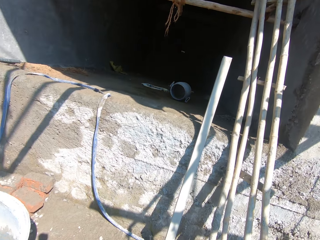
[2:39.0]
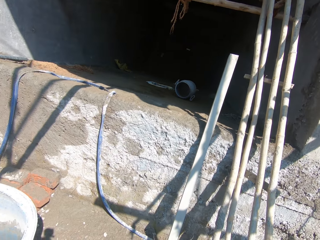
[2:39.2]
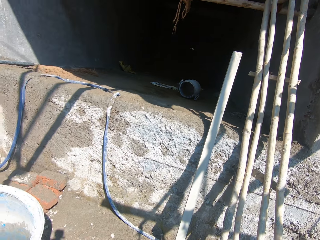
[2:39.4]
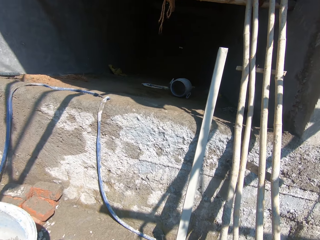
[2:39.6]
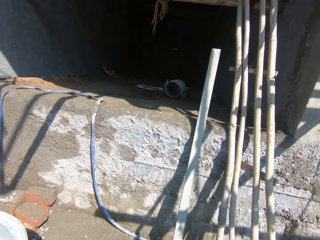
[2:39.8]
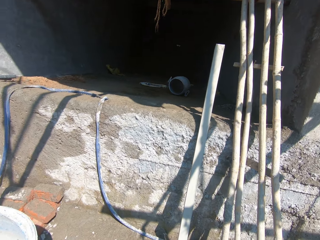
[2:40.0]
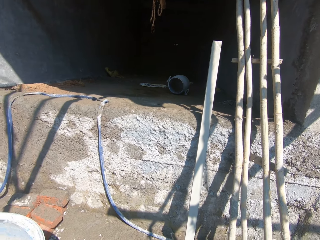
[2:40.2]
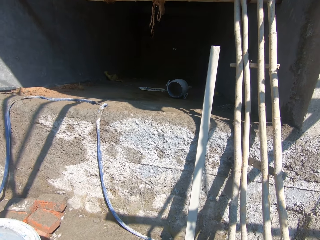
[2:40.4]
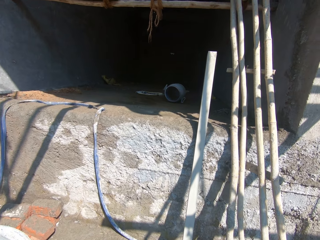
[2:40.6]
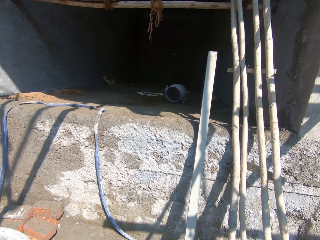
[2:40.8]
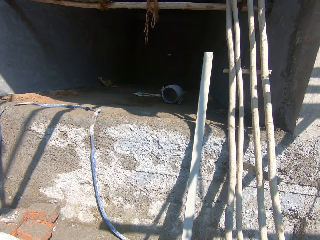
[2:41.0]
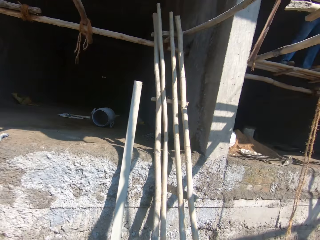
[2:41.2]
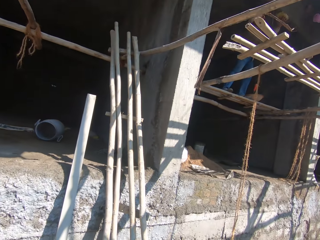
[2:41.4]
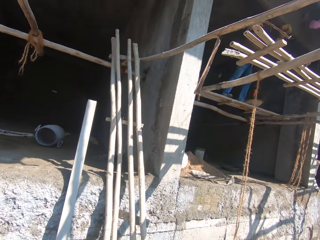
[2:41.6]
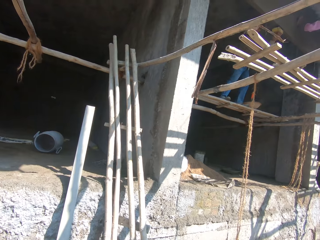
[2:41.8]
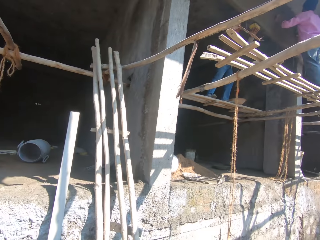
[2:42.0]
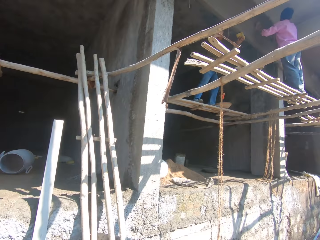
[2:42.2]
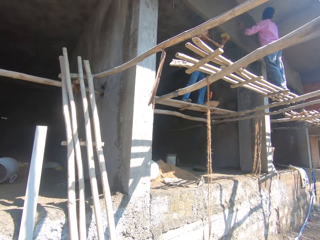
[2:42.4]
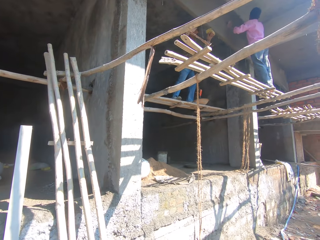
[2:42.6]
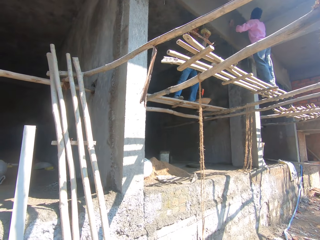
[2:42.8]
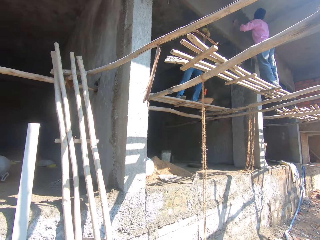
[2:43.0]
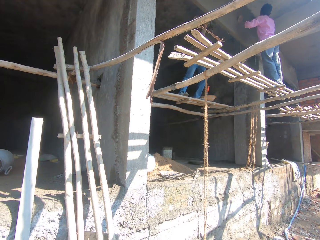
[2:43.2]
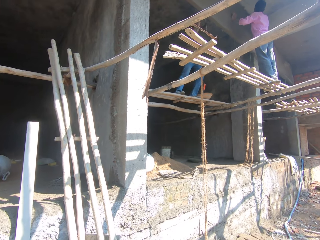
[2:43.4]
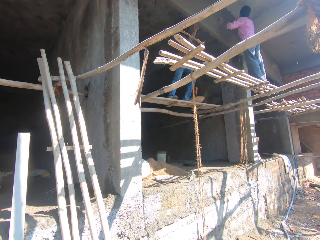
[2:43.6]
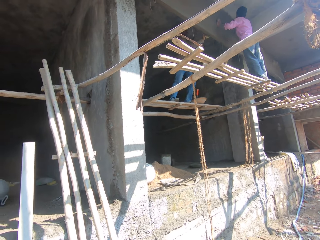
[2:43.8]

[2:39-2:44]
The camera wearer converses.

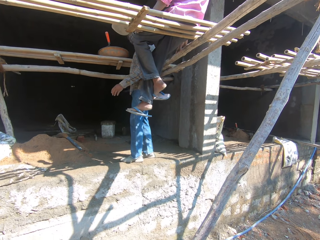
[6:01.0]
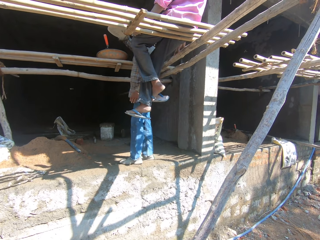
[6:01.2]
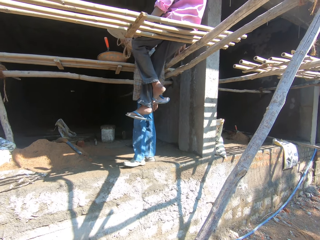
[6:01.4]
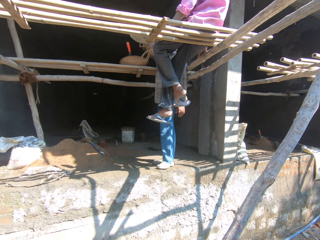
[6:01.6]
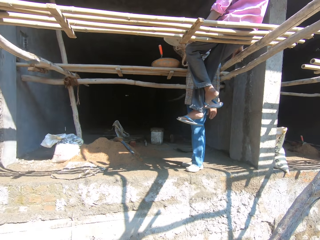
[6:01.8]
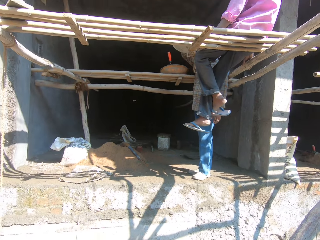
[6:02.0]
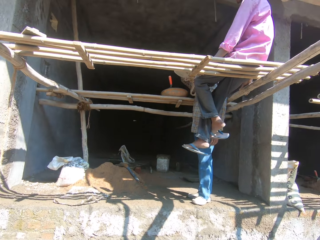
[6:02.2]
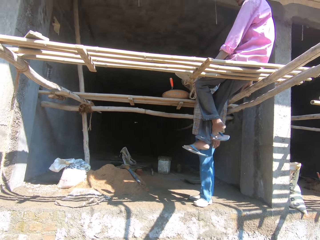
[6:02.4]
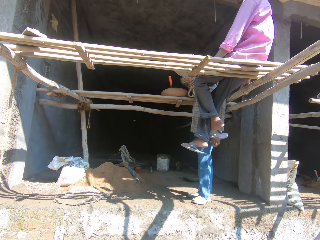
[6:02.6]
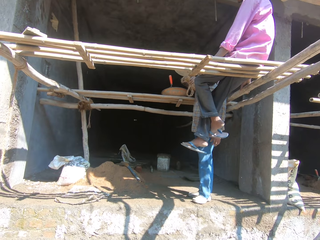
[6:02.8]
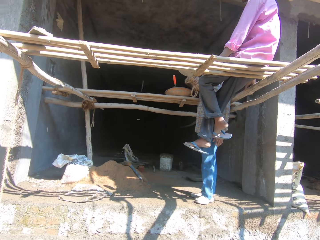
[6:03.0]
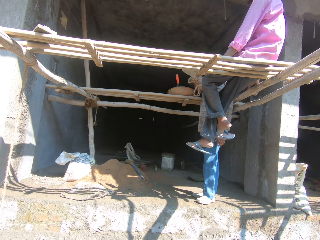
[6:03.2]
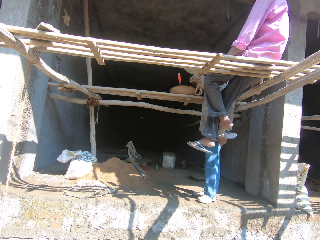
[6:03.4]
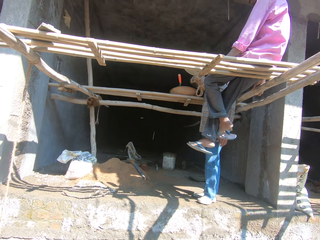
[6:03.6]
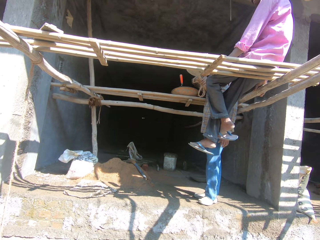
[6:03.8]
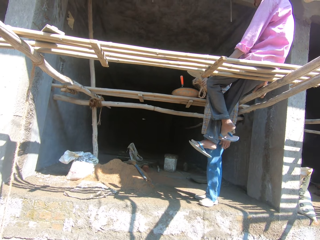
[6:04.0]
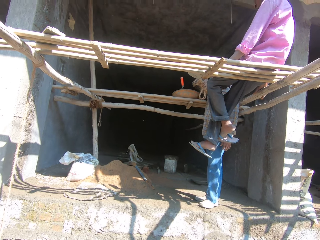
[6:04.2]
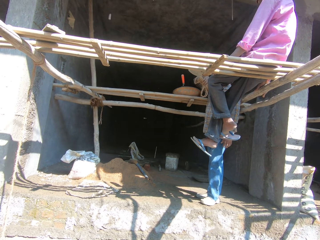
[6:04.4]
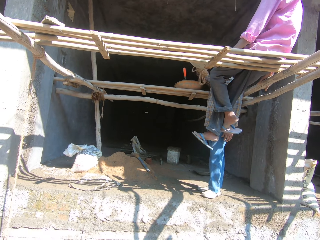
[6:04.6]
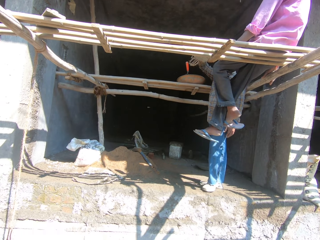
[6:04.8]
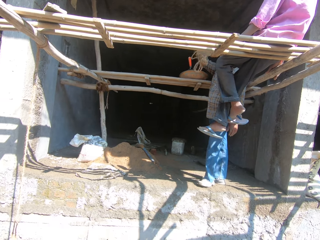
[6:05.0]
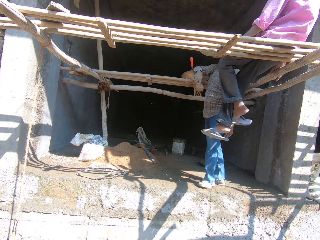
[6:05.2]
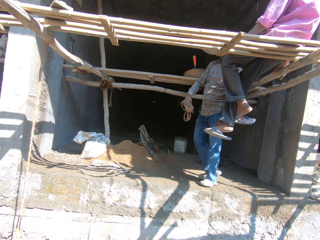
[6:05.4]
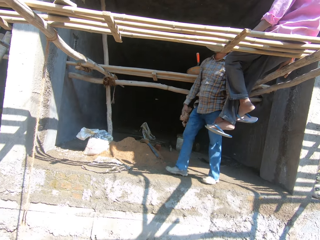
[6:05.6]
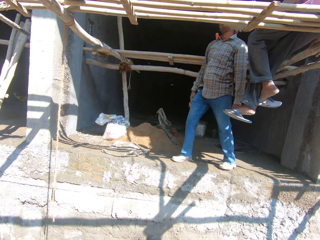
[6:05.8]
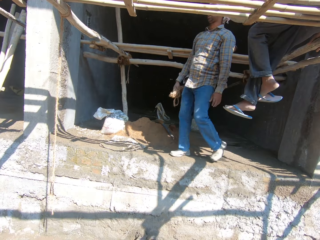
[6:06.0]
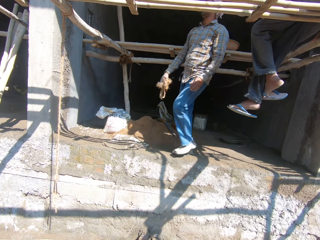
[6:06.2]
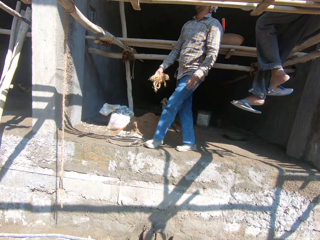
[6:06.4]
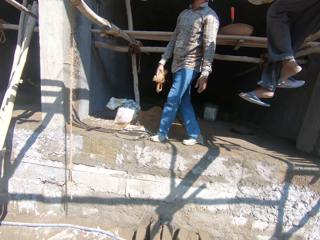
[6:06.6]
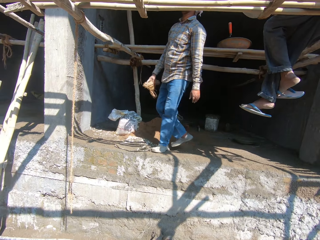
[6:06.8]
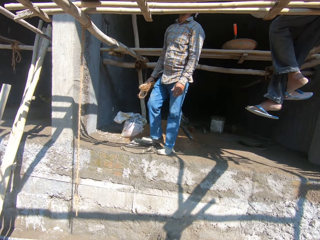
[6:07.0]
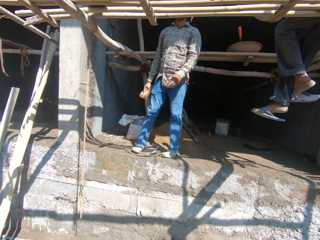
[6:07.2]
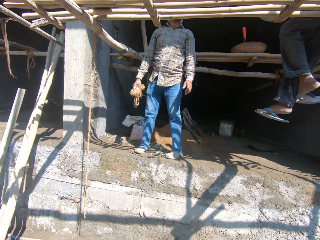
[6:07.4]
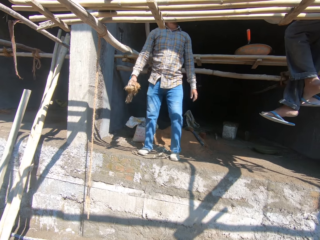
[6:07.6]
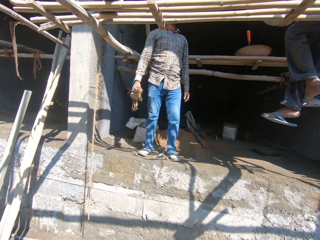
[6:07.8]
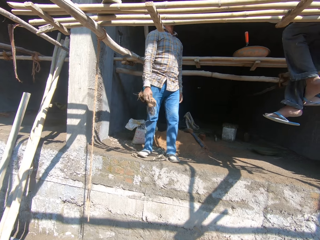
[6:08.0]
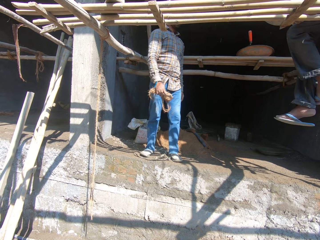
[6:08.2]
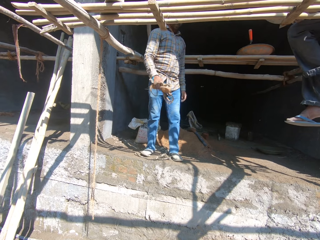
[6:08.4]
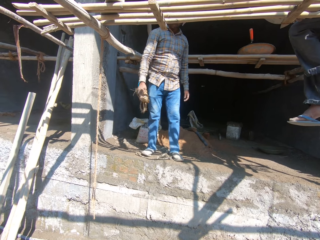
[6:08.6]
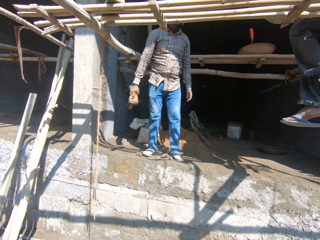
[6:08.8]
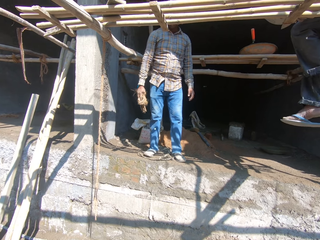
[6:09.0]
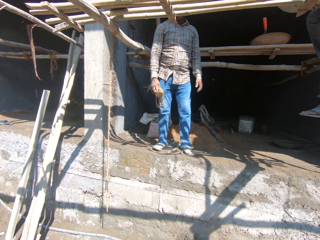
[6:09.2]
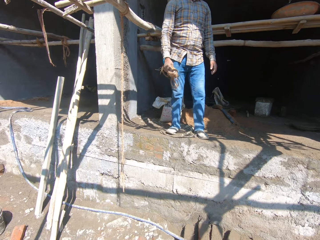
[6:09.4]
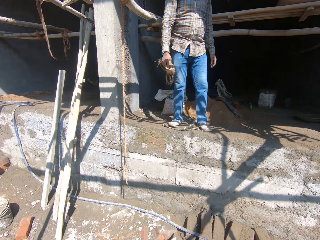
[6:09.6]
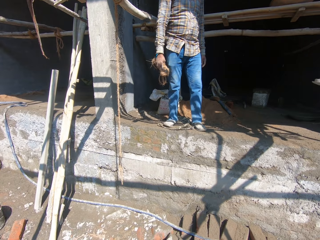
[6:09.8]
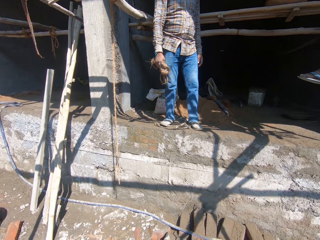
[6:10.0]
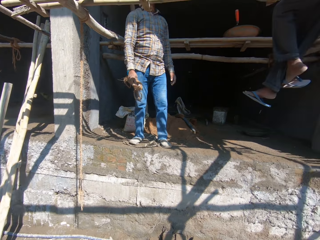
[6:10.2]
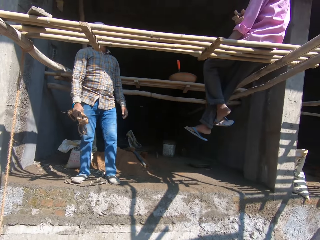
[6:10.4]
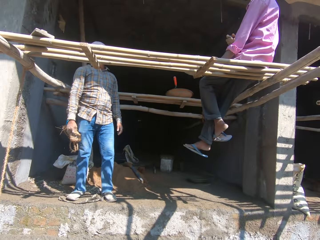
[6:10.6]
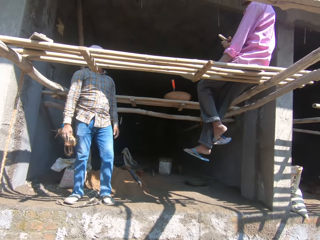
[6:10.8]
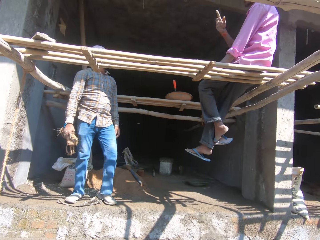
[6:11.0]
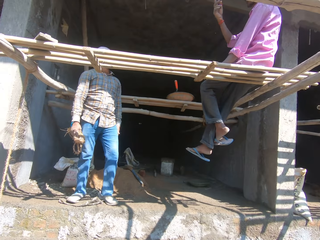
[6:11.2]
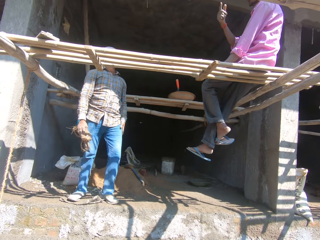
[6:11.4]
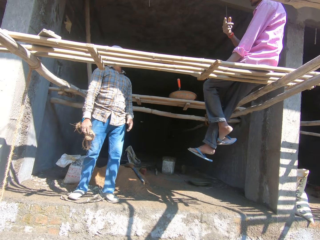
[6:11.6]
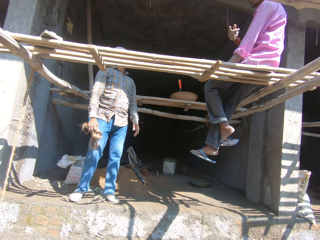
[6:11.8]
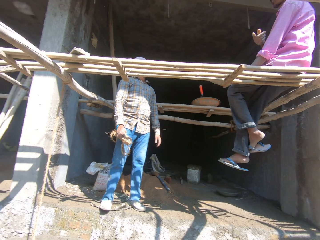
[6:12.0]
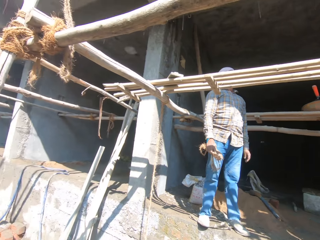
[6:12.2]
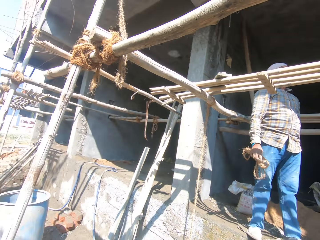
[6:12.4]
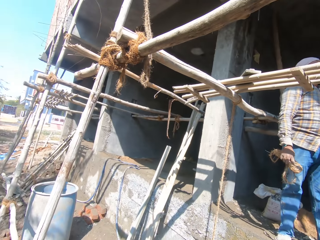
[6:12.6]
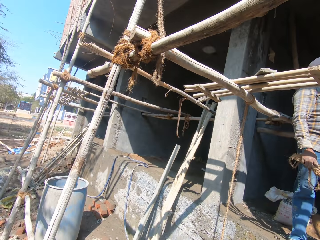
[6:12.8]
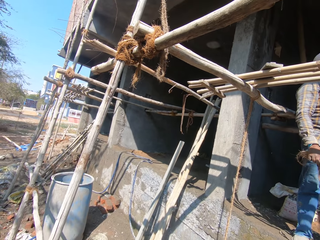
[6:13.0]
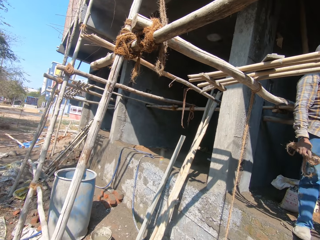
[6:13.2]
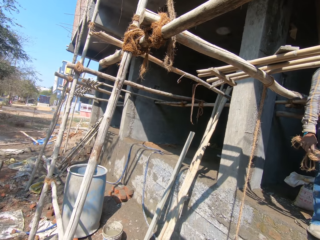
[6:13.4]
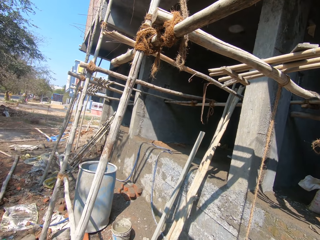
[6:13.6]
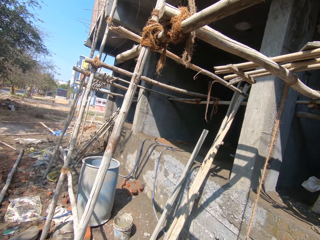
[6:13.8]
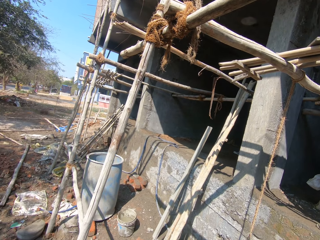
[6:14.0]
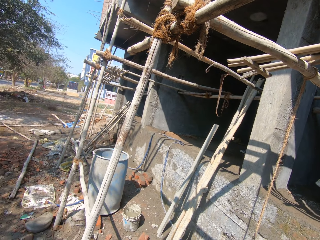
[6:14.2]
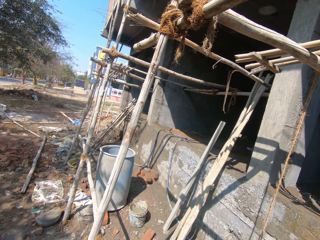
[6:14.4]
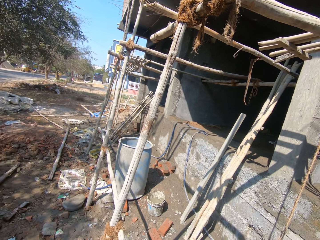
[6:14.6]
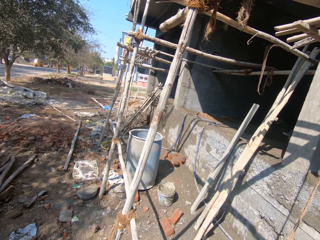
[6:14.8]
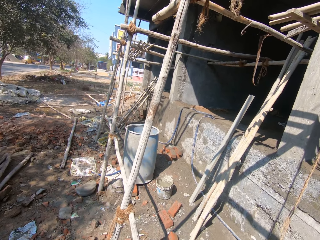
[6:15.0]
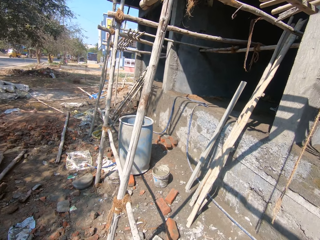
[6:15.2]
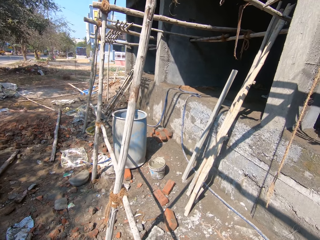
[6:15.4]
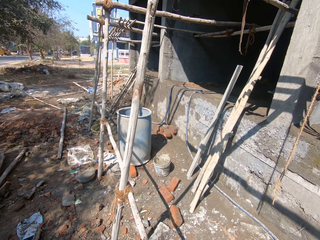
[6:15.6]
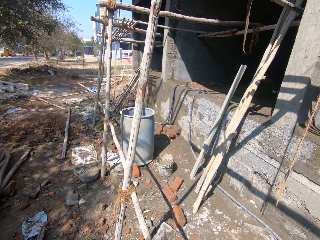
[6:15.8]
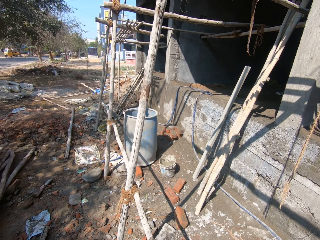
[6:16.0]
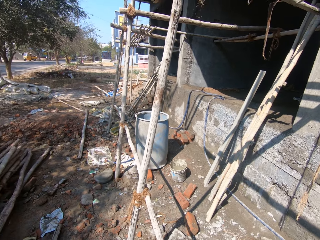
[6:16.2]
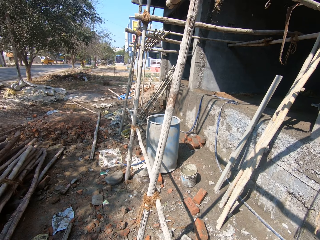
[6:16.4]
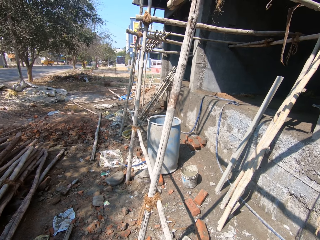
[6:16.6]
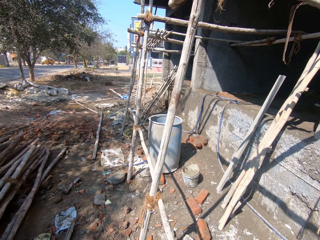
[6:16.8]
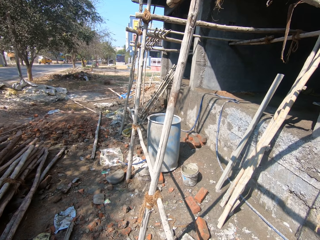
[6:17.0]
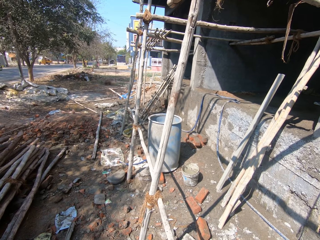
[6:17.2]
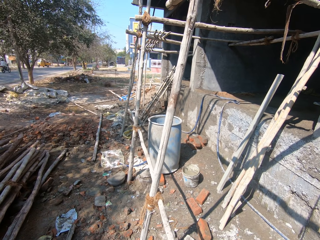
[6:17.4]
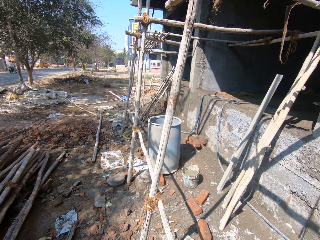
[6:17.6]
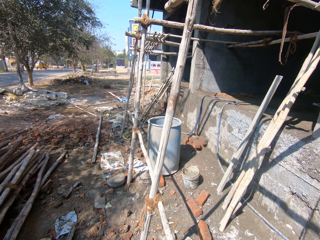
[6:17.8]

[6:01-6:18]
The camera wearer interacts with a man. A person walks on the construction site. The man carries a rope, looks around, and spits saliva. Another man interacts with the camera wearer. The camera wearer looks around the construction site.
